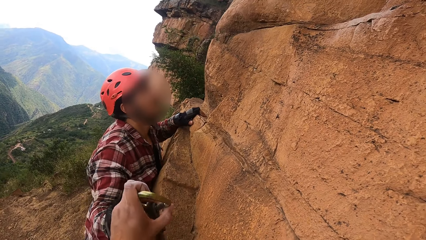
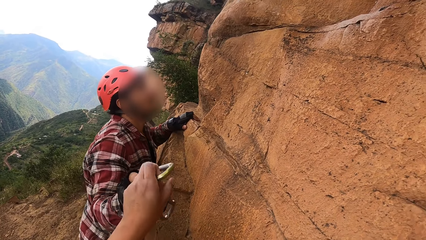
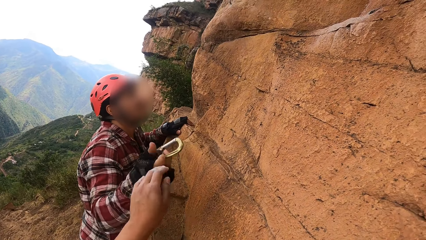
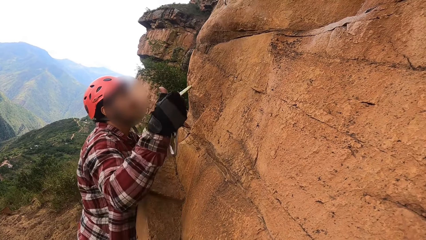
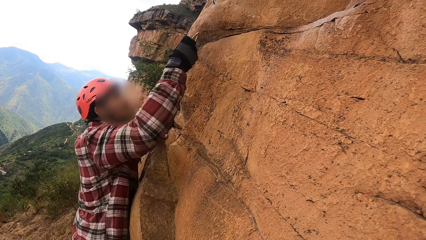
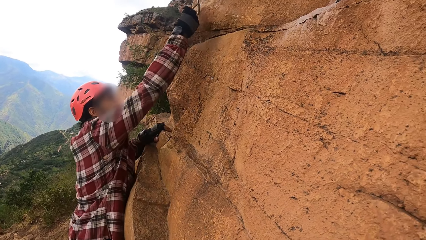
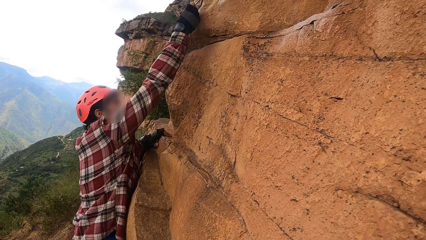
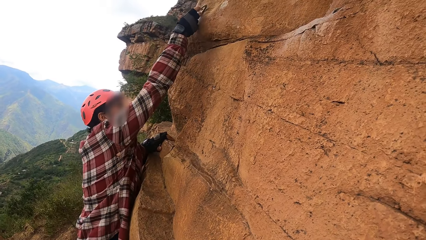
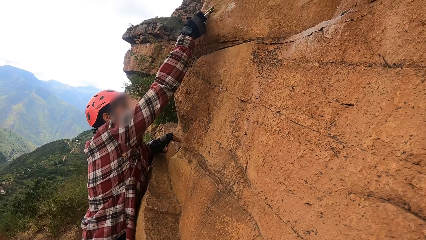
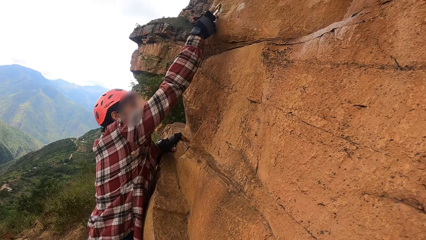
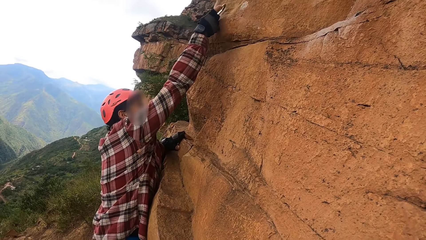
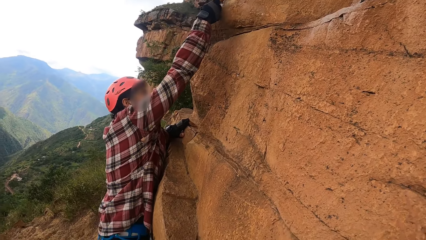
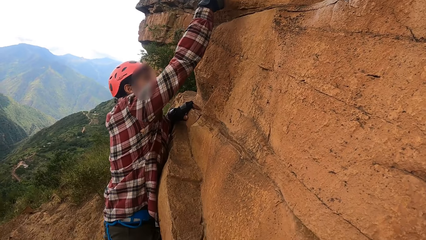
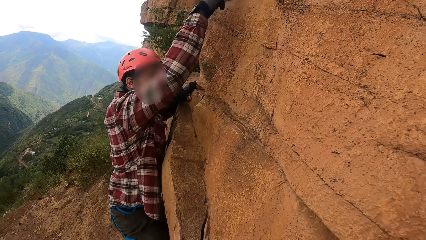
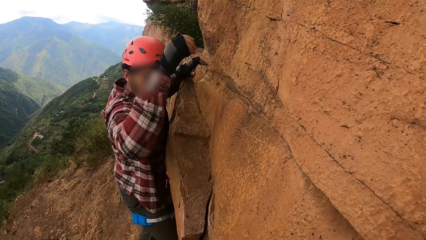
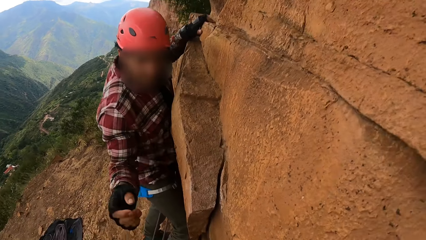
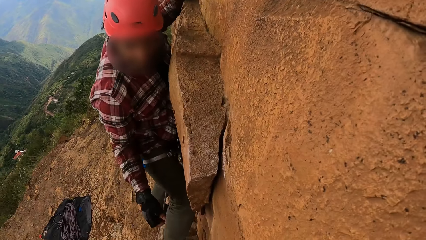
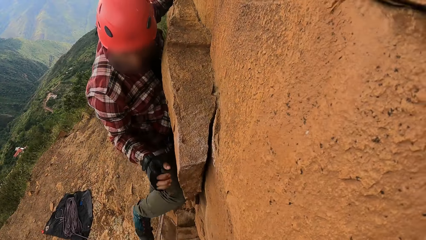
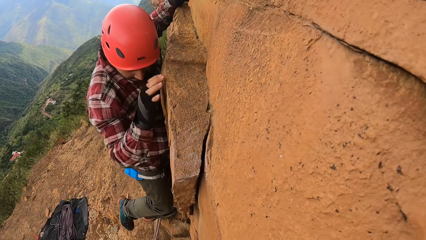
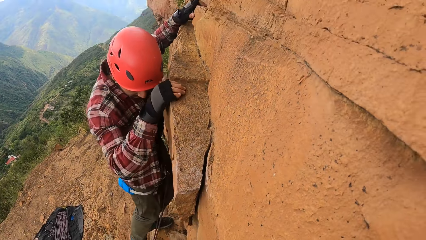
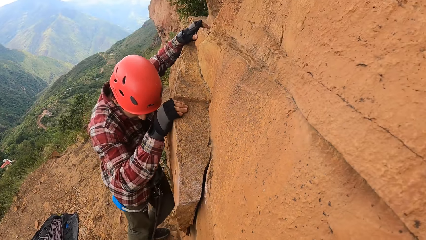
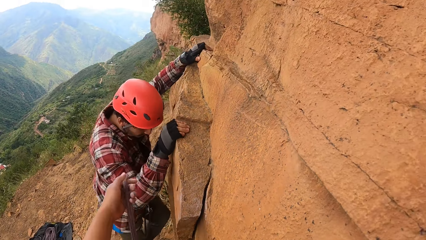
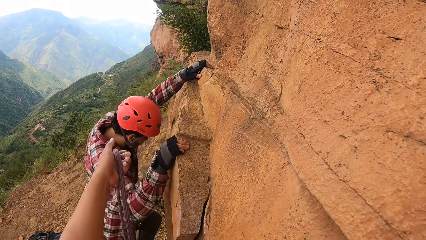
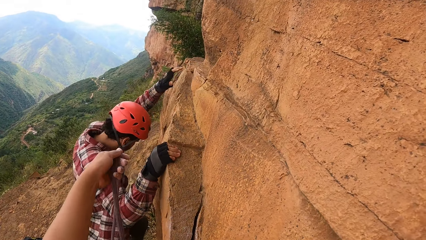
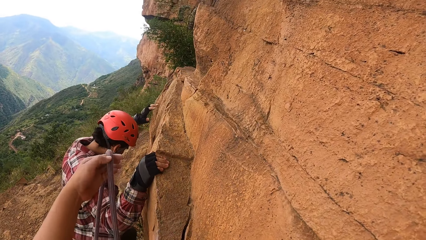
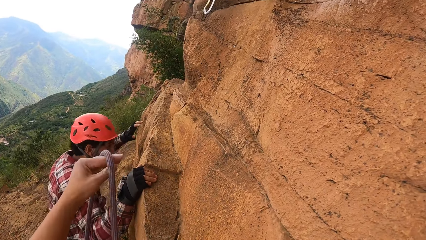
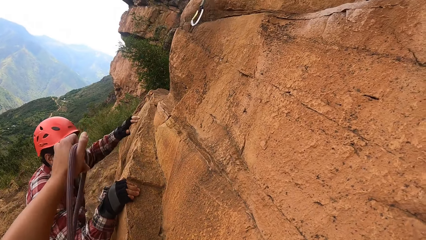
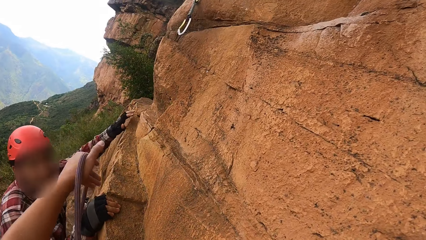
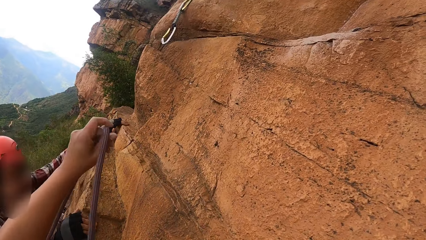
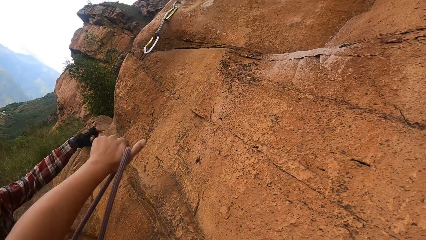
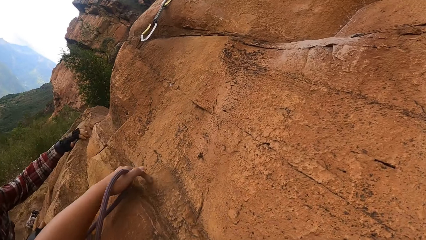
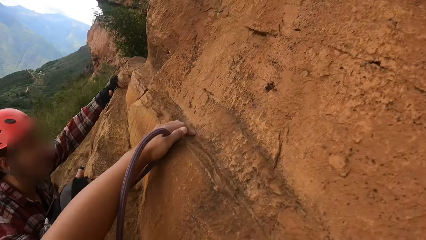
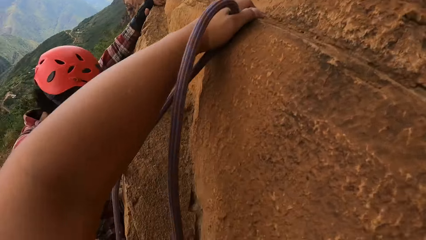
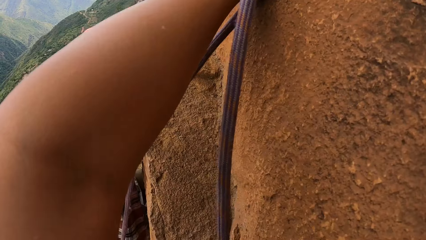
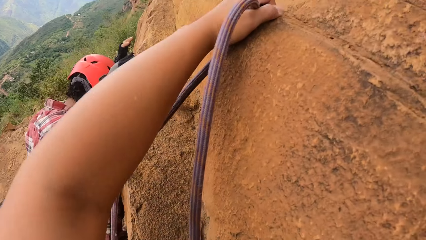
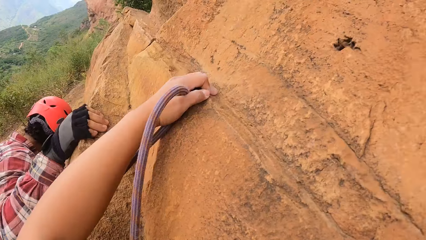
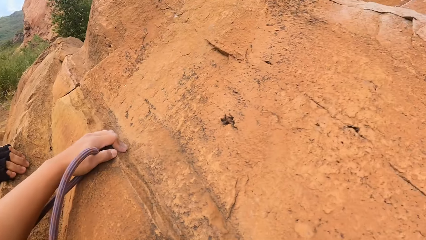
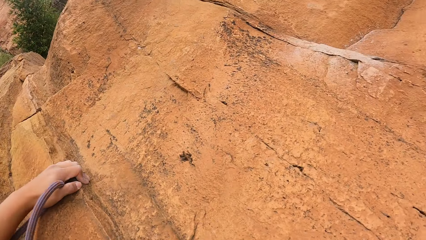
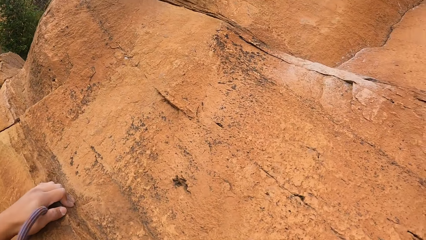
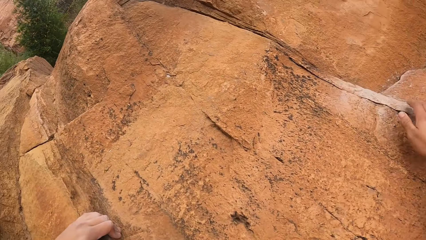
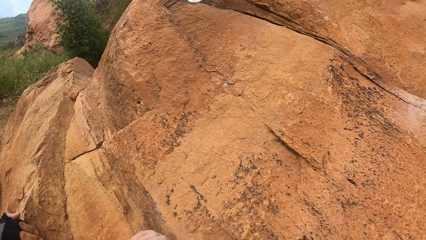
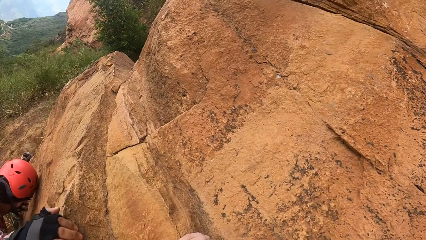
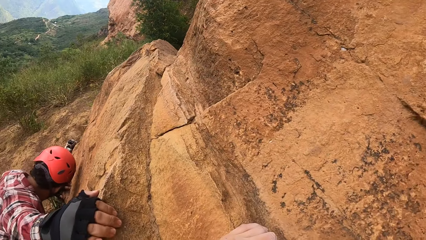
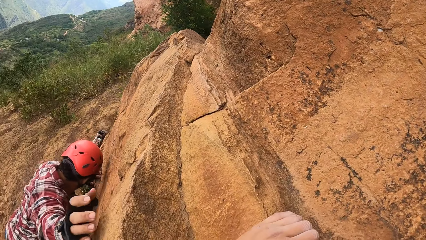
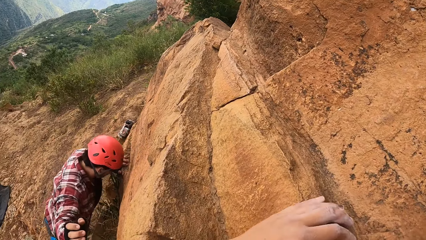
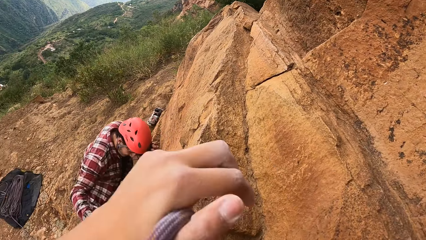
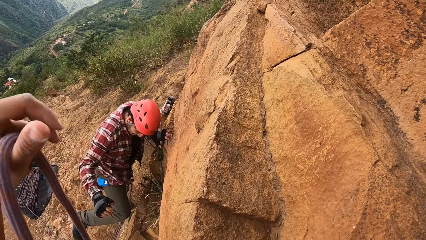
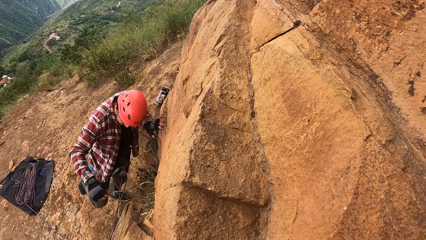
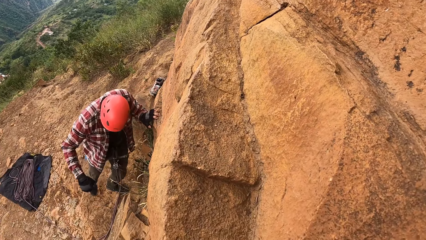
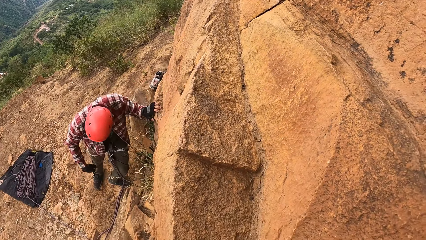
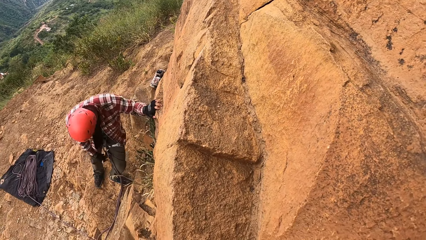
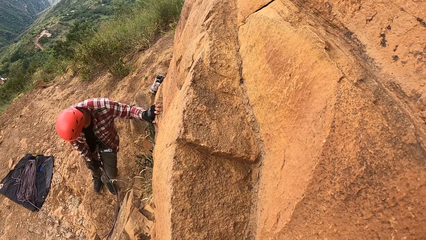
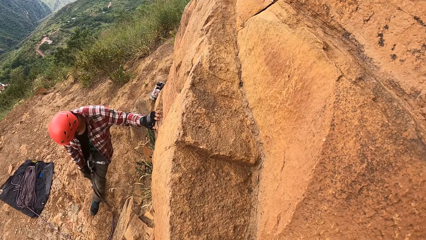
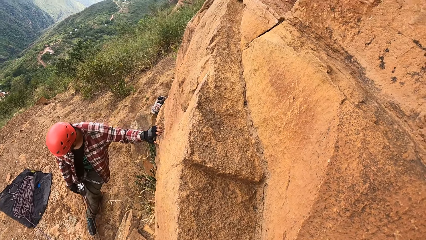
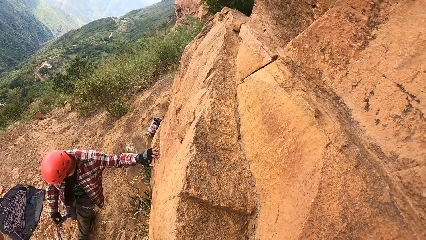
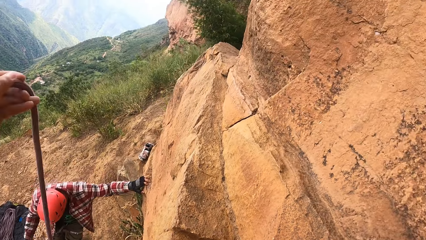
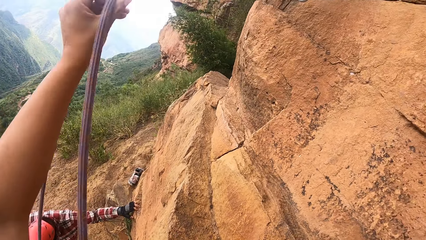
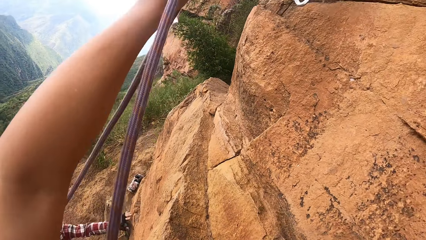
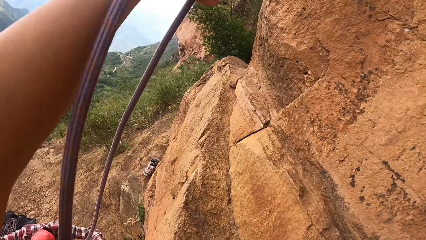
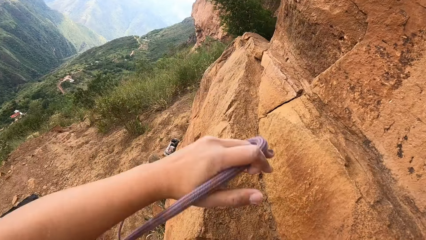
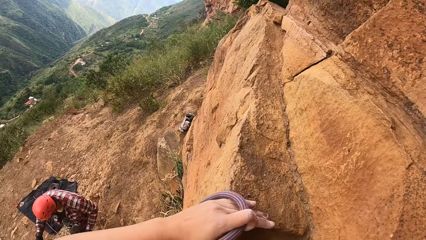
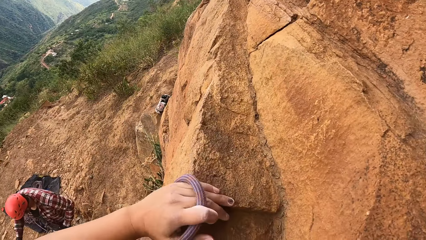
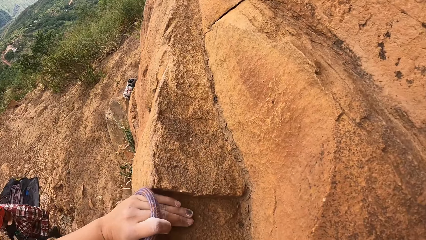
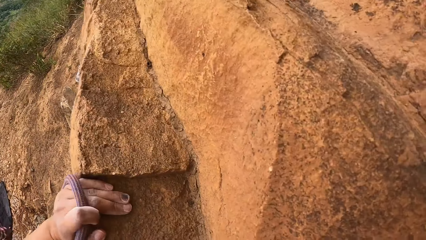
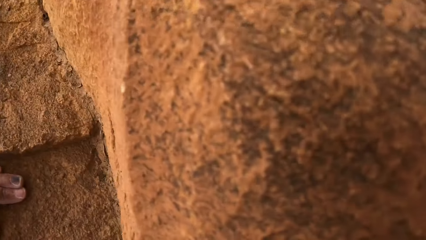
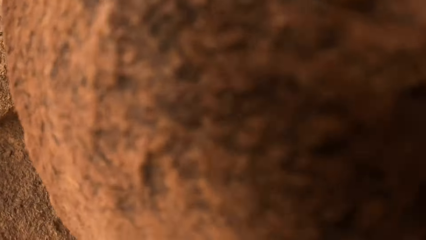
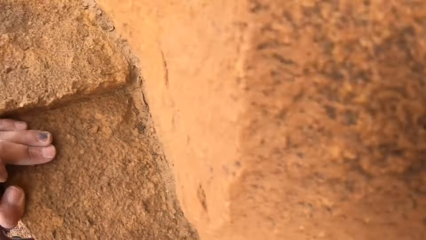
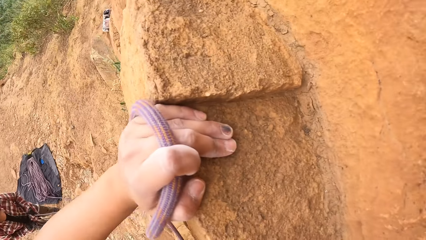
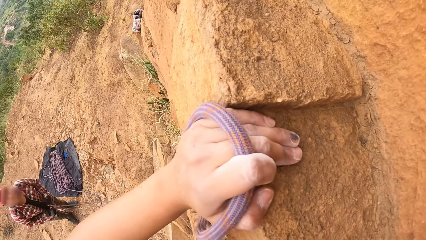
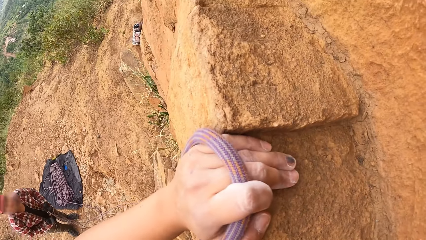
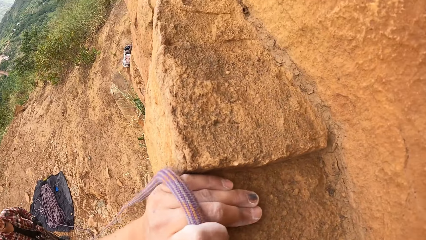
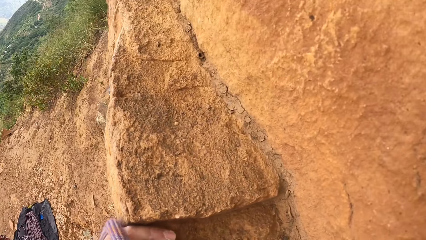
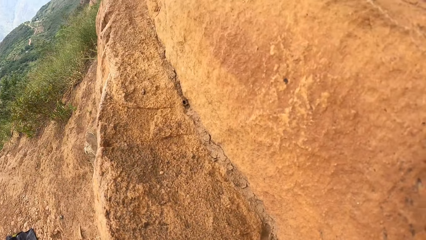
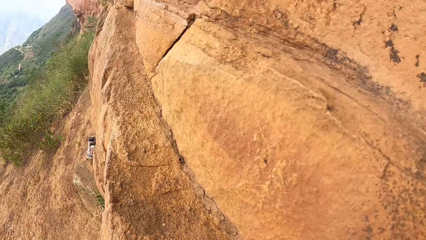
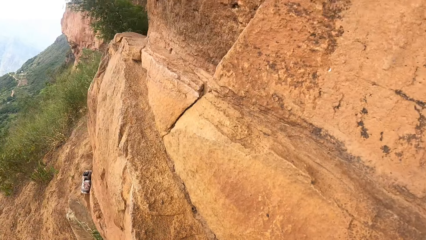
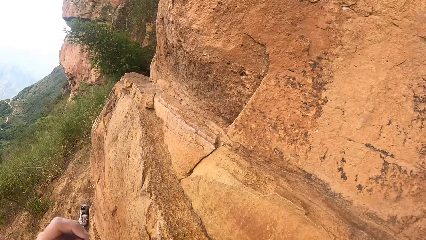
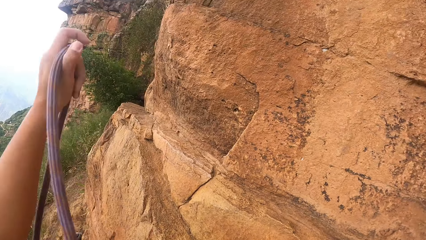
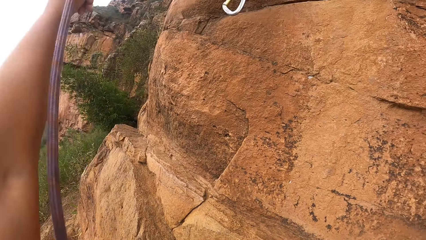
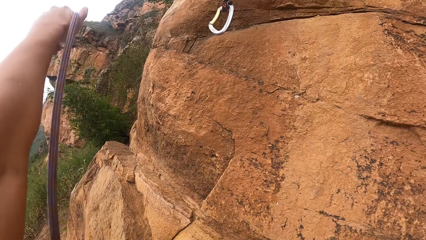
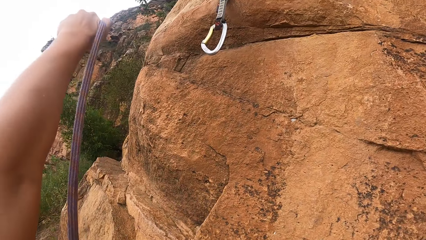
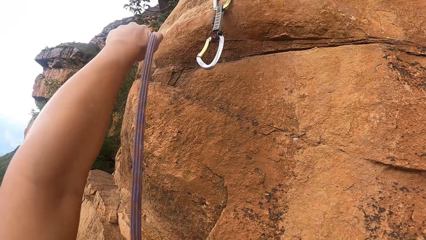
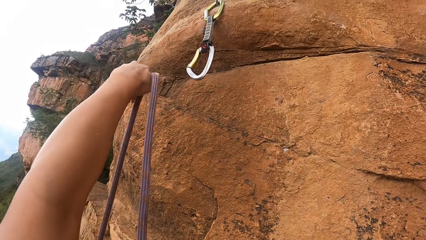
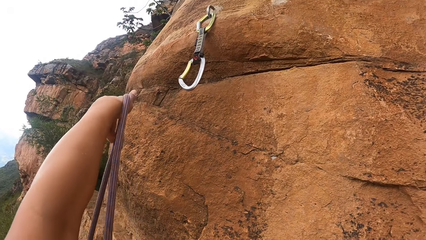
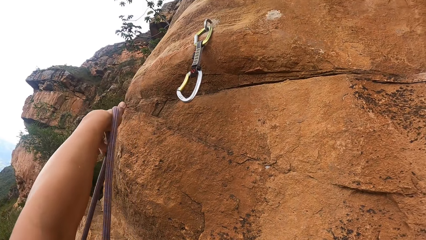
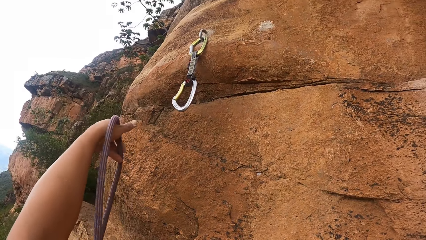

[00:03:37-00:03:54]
The camera wearer gives a man hooks. The man ties something on the rock and sticks the hook on the mountain. The camera wearer comes down from the rock. The man descends the mountain. The camera wearer stretches her hand with a rope on it. She climbs the rock. The man descends the mountain. The camera wearer stretches her hand with the rope on it.
